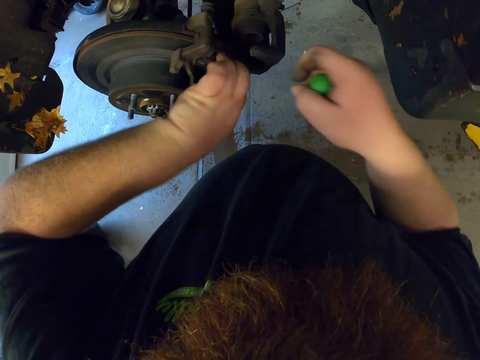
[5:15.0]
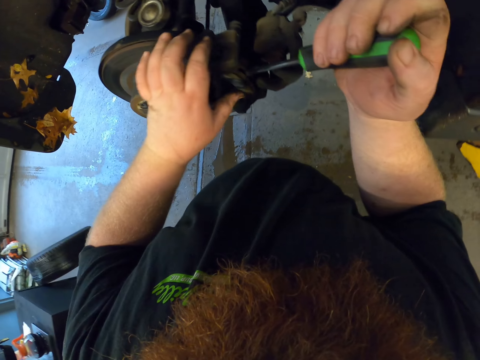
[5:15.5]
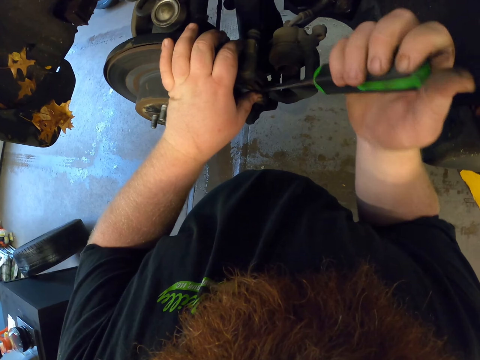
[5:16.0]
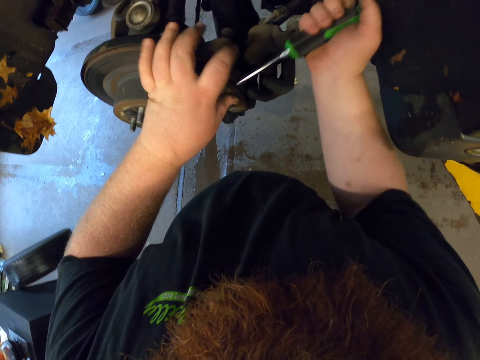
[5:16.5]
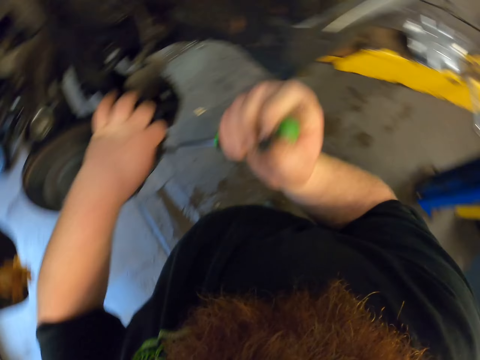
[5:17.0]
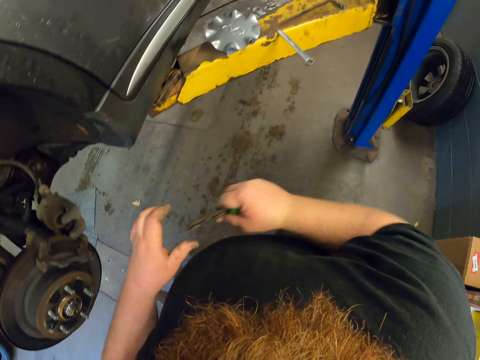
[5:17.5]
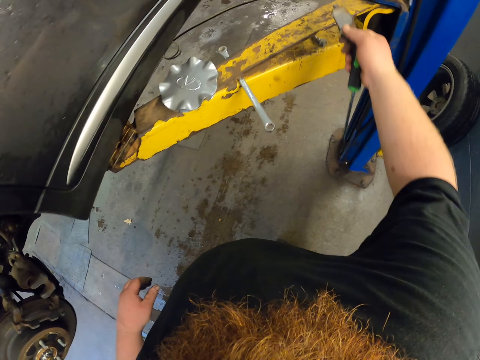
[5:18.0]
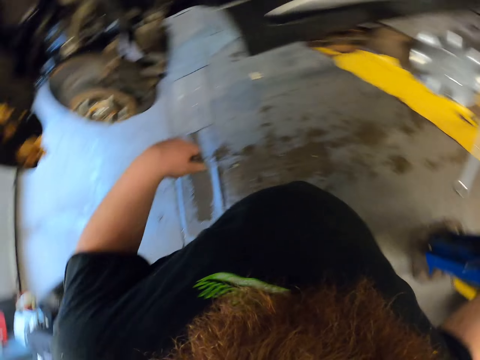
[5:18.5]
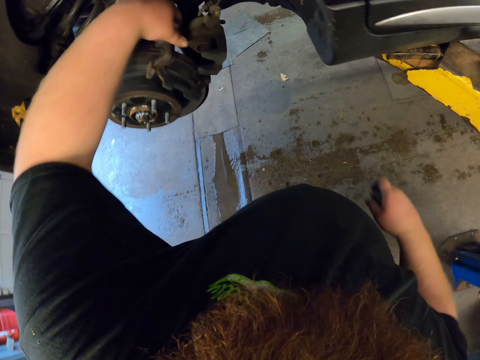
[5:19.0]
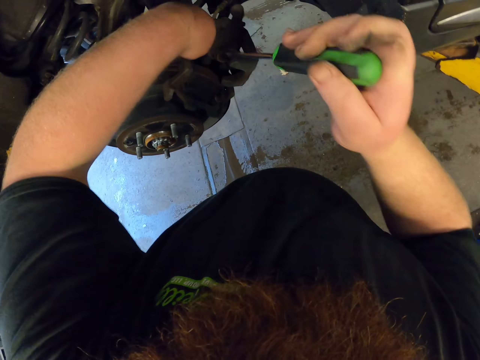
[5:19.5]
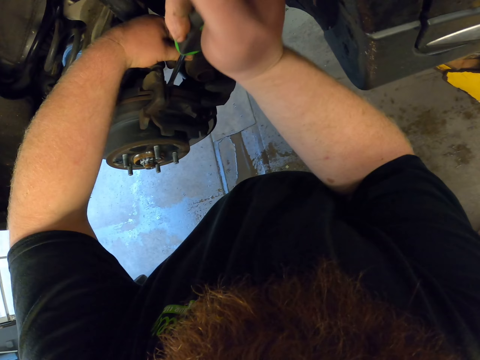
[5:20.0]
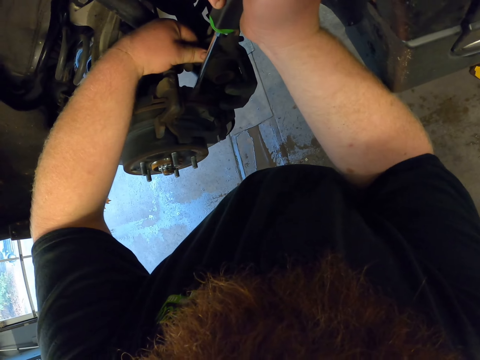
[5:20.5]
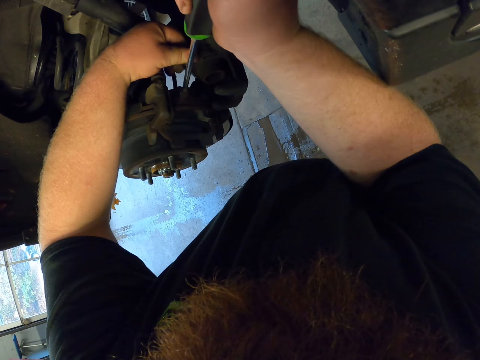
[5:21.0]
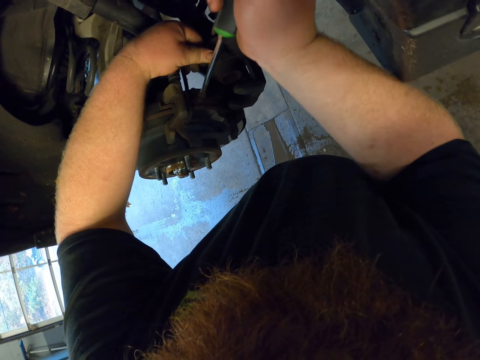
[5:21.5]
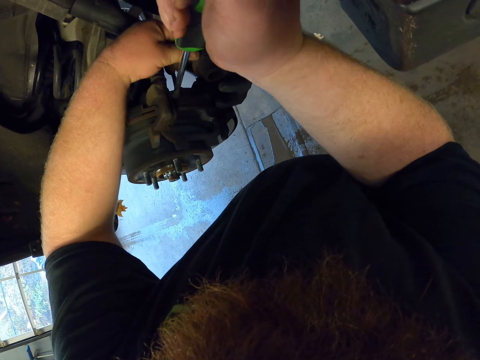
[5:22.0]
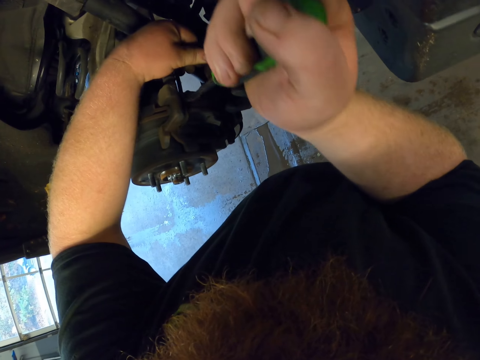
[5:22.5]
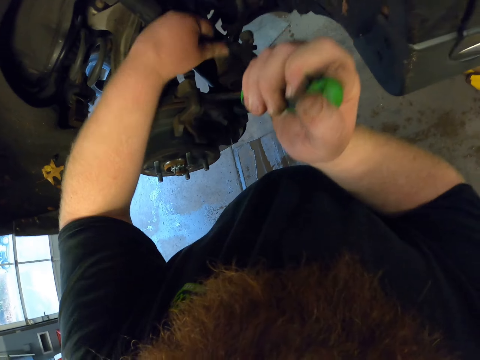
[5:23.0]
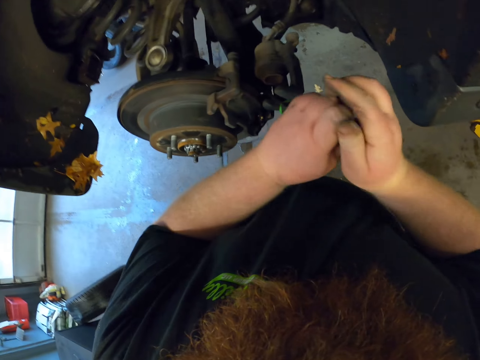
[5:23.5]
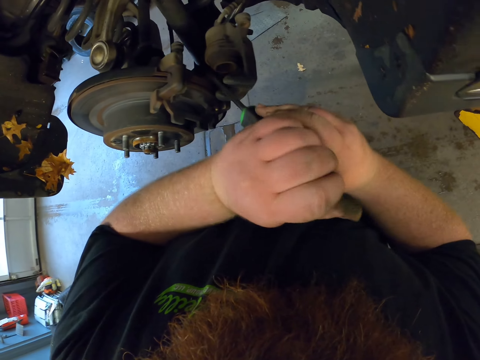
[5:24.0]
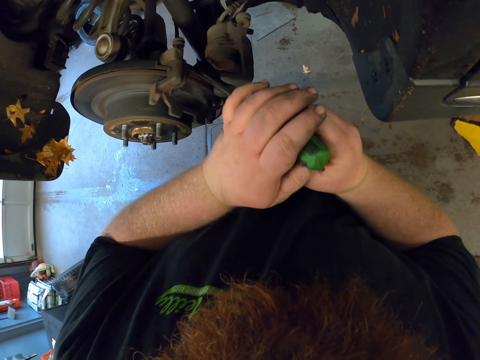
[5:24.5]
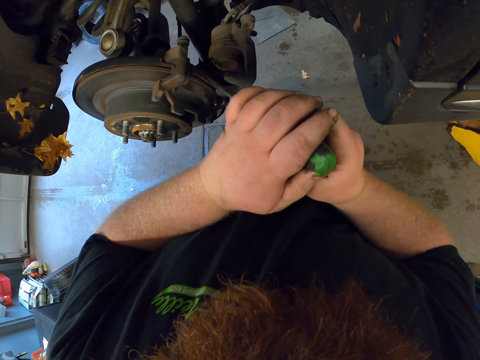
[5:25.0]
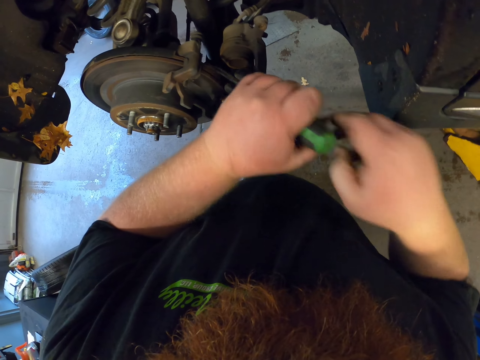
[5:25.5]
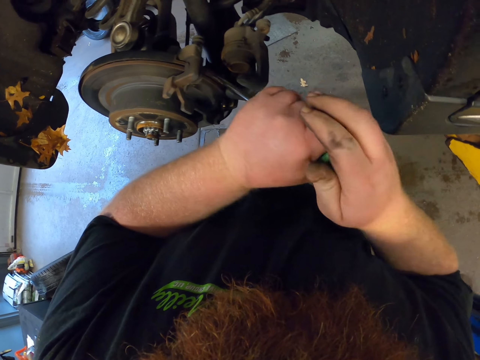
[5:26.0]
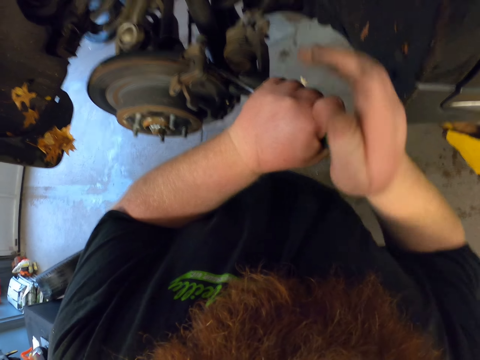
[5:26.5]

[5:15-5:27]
The camera wearer removes something from the car. He transfers something to his right hand. He puts something on the car lift. He removes something with the screwdriver. He opens a nut with the screwdriver.

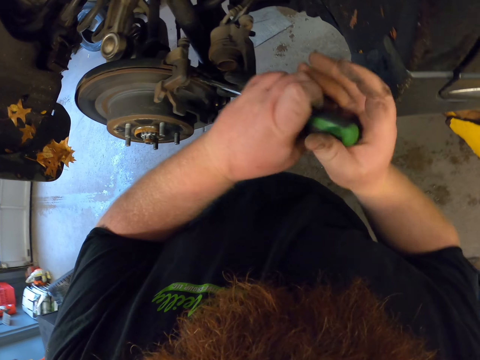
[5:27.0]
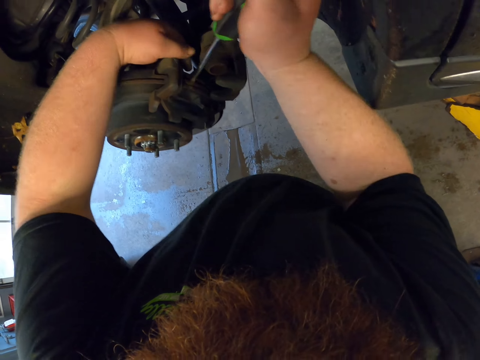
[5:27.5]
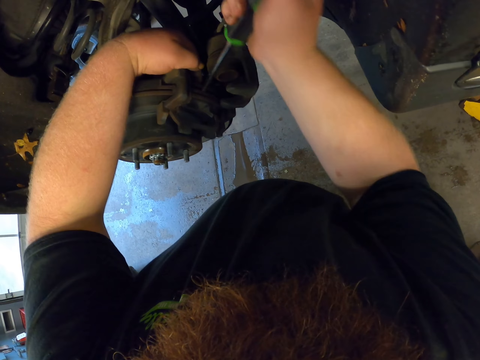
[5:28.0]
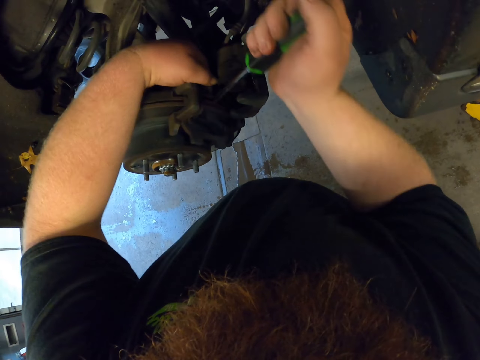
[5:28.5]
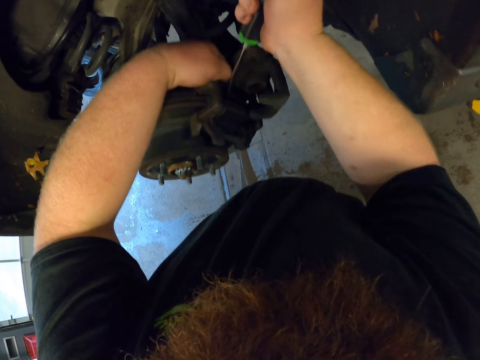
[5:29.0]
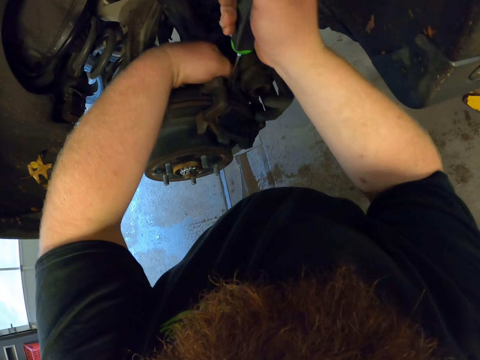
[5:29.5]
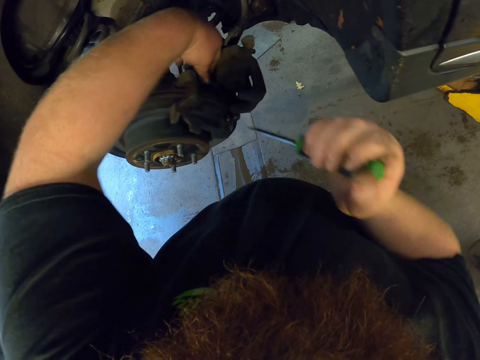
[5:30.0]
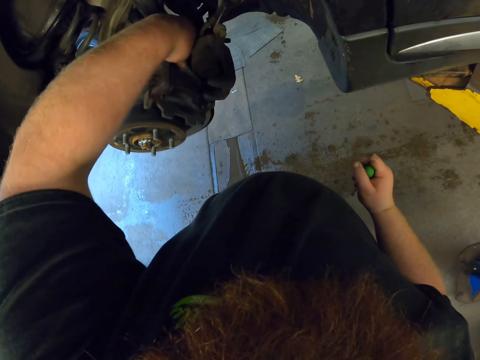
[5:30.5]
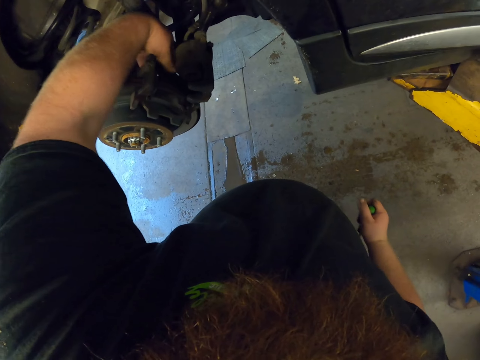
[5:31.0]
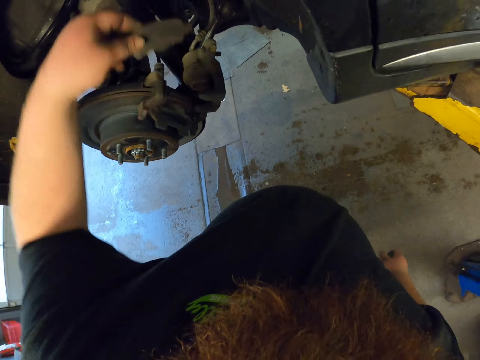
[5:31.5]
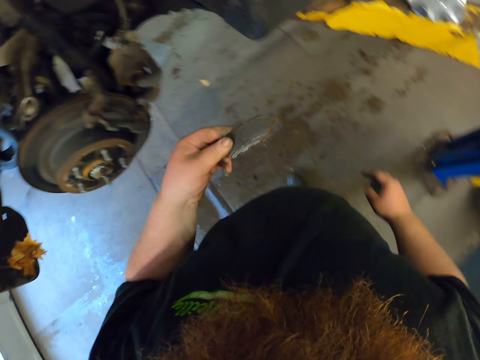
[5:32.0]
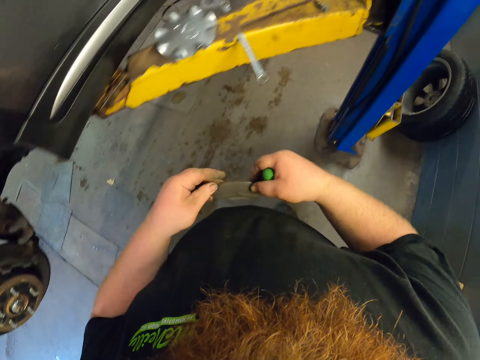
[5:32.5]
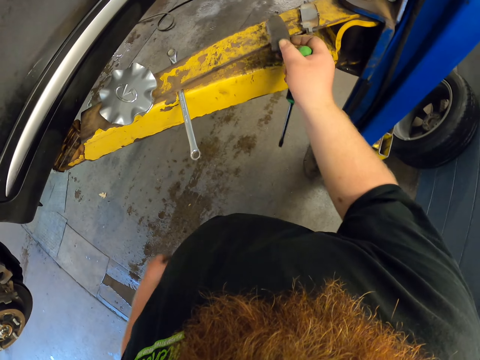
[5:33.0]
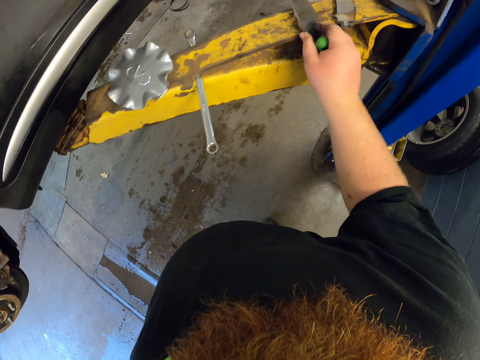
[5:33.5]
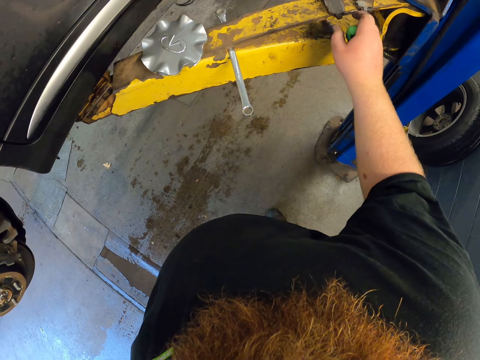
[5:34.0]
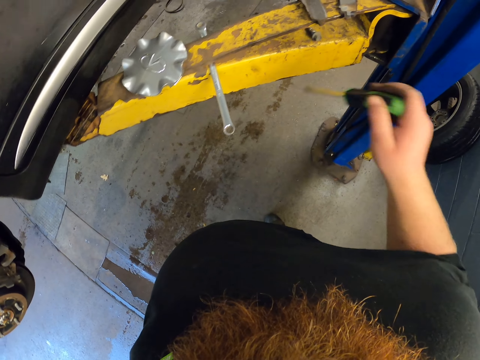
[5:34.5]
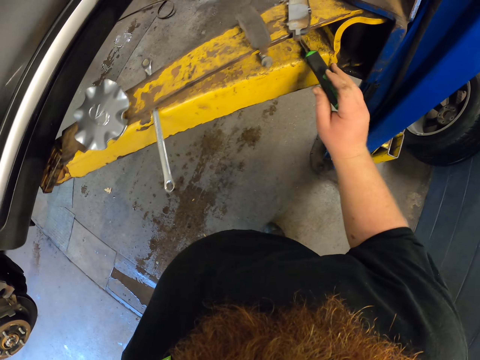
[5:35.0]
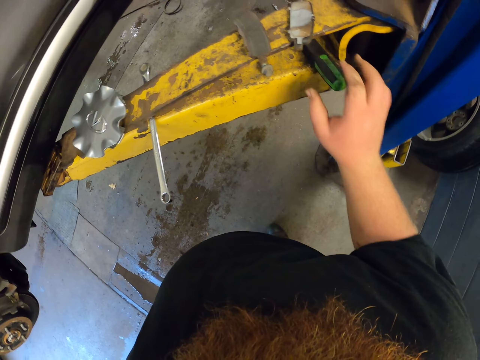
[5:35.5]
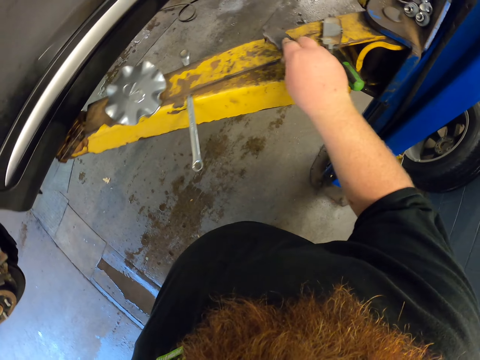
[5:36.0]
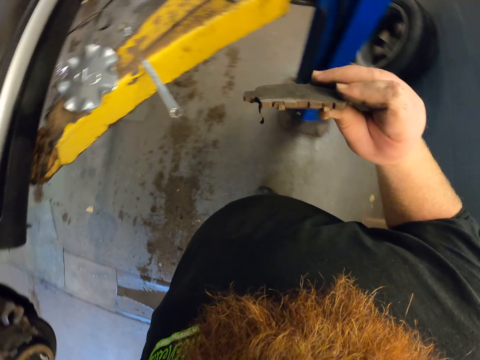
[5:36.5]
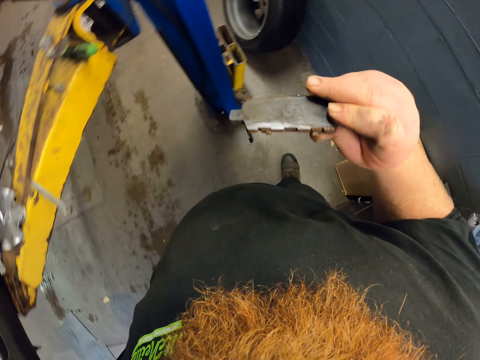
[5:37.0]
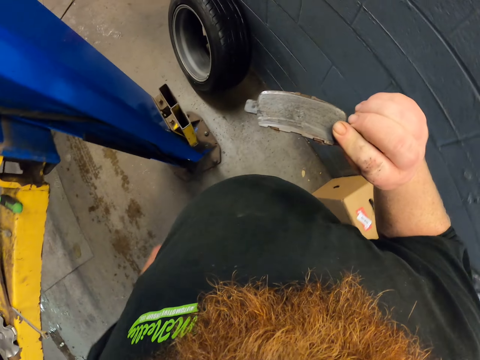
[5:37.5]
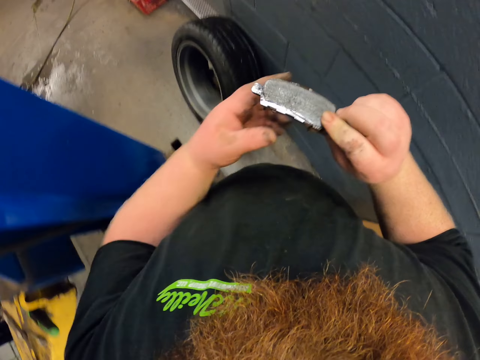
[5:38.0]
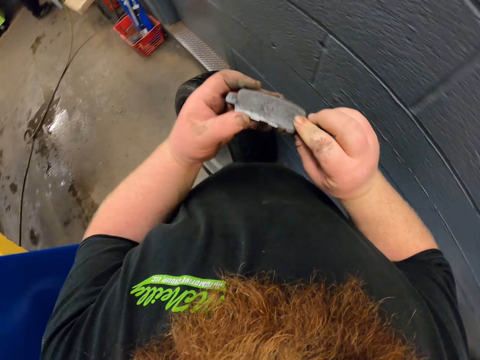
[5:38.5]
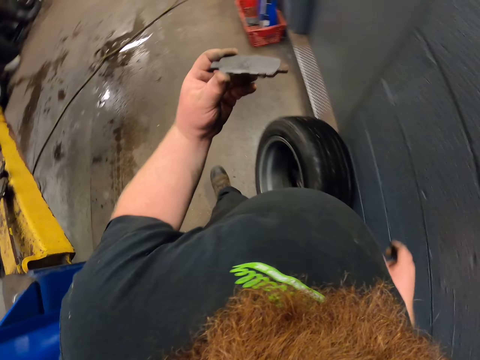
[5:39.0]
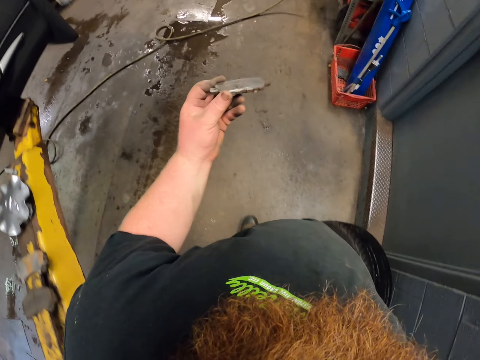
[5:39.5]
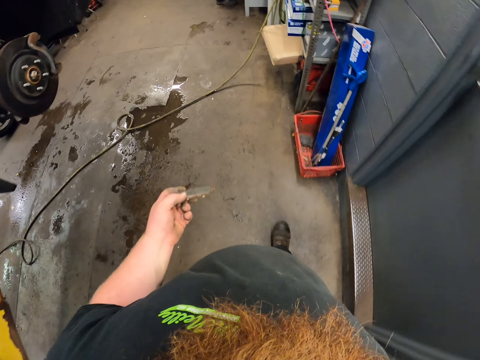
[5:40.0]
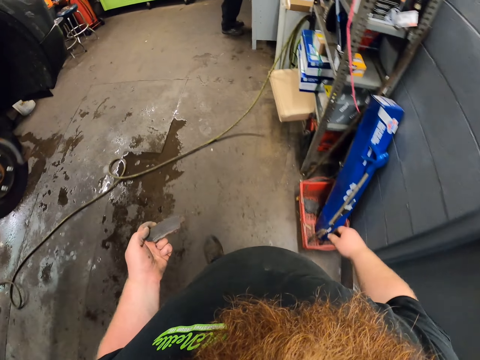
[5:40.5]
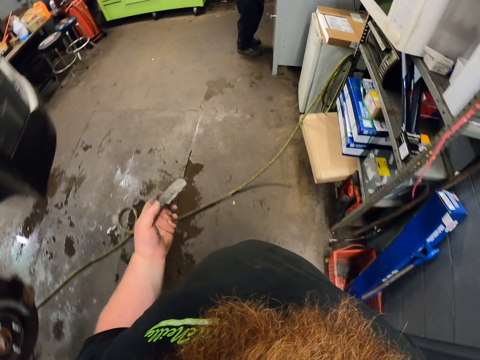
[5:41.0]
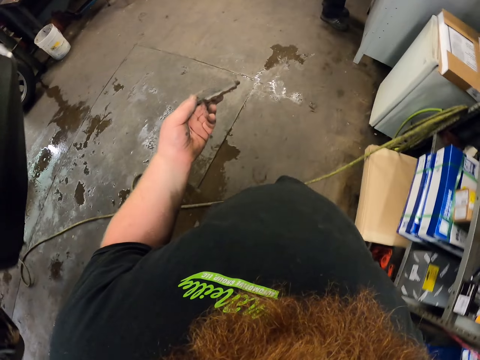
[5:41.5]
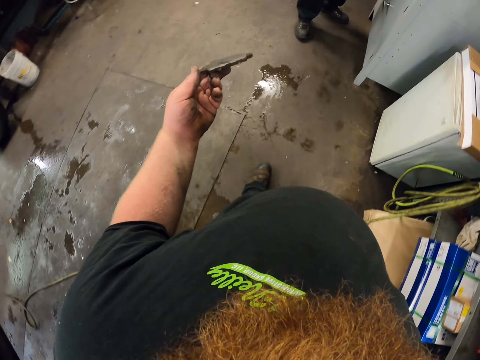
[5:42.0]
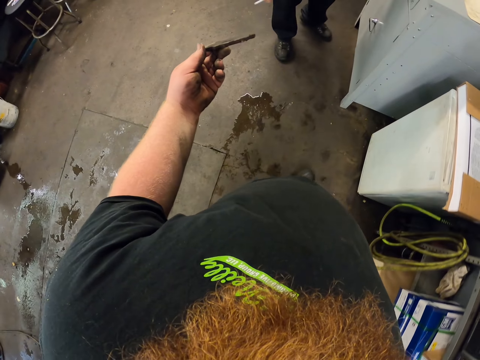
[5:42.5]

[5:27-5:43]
The camera wearer removes something with his hand. He transfers something to his right hand. He puts something on the car lift. He puts the screwdriver on the car lift. He picks something from the car lift. He walks around the garage. He transfers the something to his left hand. A man smokes a cigarette.
